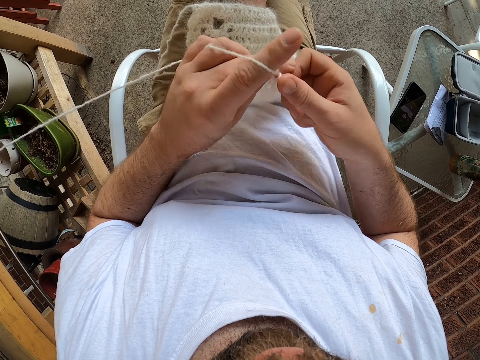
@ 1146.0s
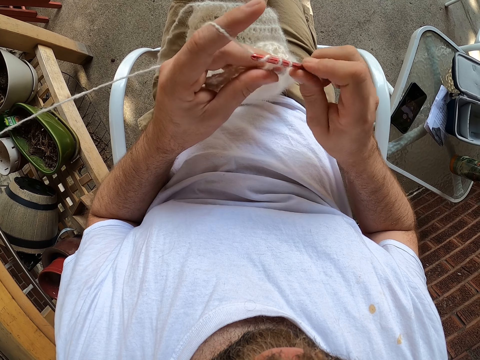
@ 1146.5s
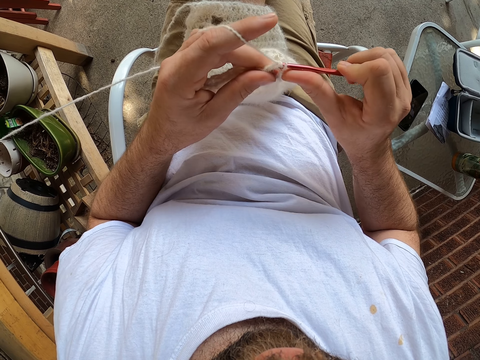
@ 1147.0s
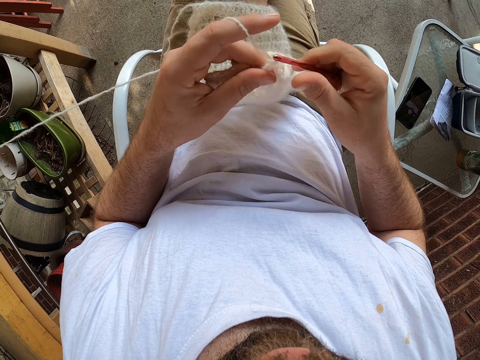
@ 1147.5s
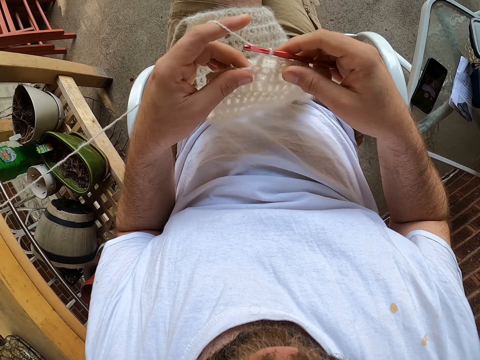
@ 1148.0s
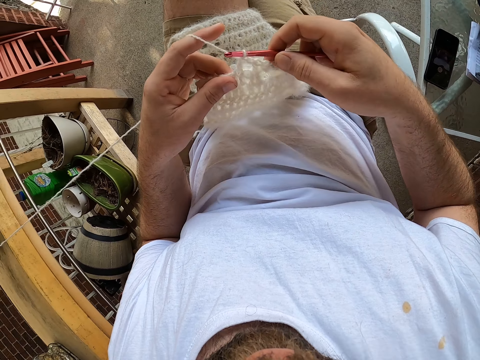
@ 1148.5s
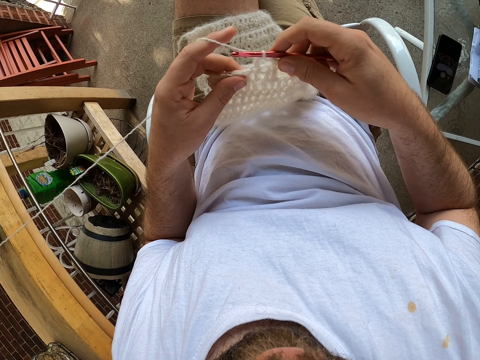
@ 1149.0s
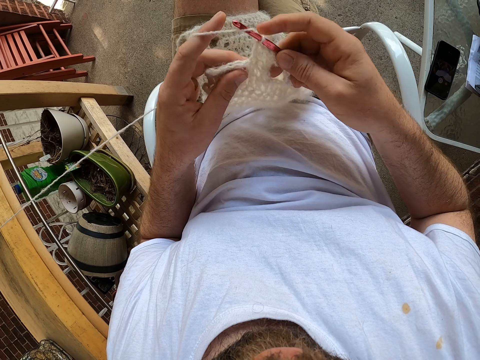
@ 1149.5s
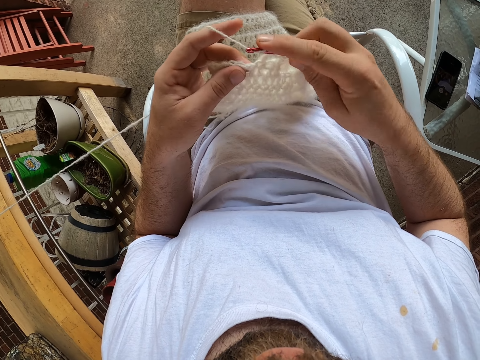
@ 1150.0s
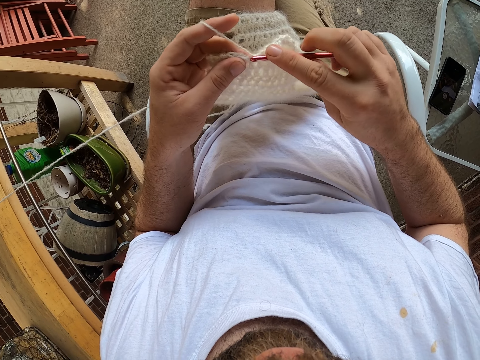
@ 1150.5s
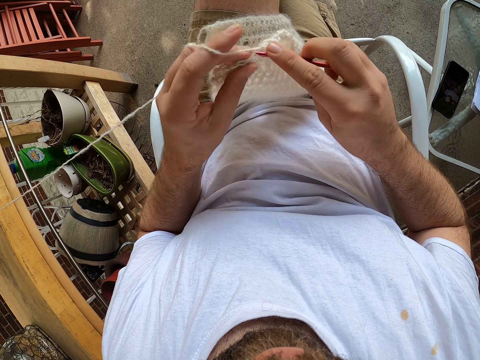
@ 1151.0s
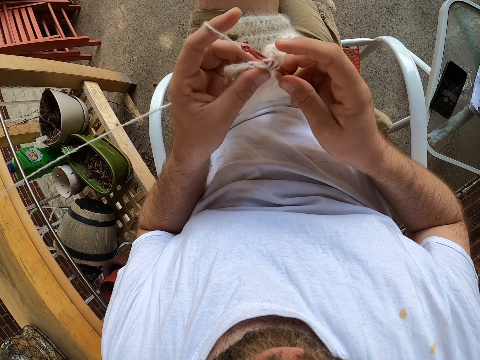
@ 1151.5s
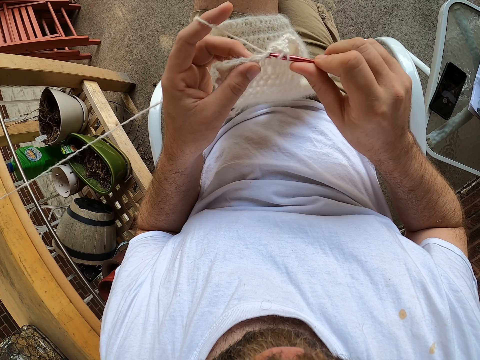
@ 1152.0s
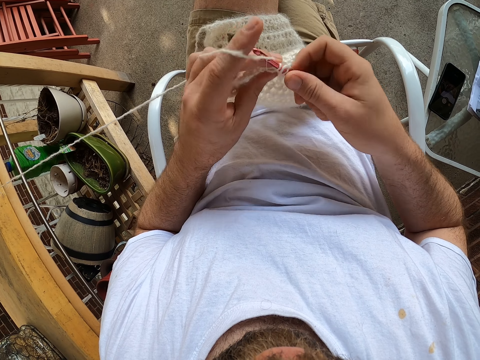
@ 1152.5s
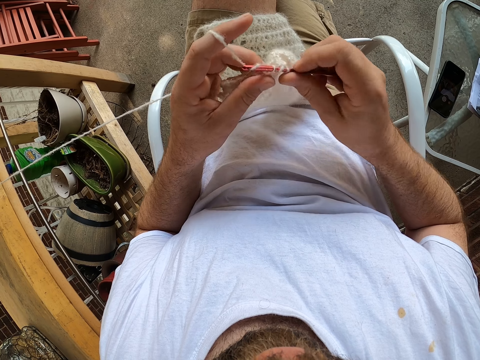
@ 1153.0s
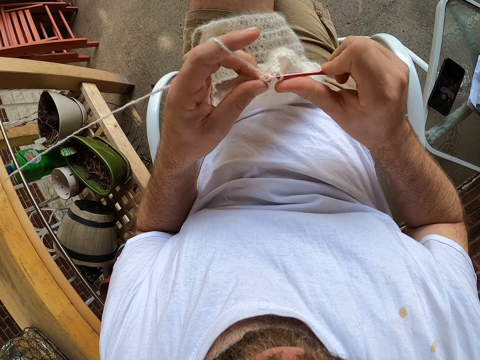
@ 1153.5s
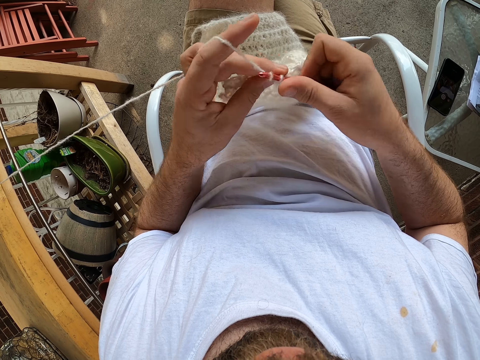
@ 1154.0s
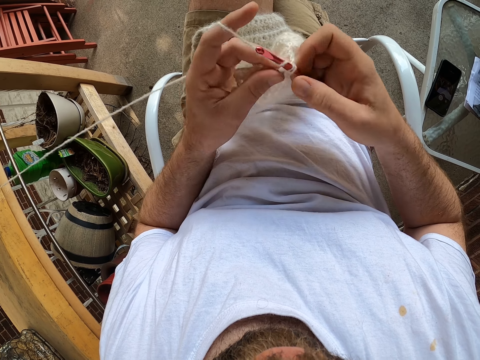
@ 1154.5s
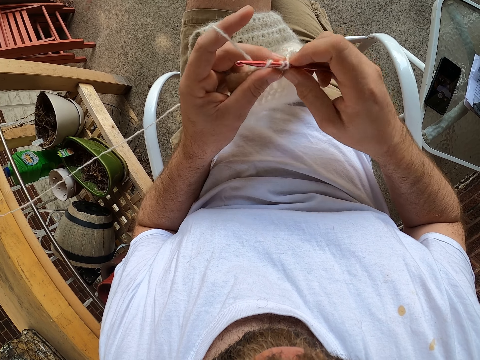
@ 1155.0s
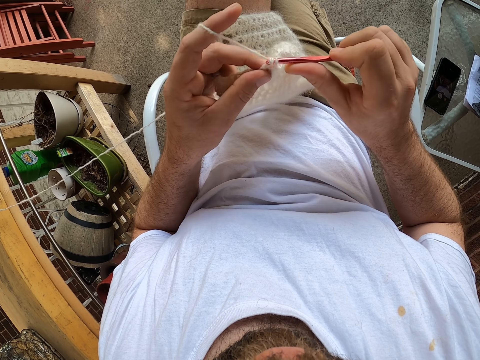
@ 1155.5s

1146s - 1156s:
The camera wearer checks the fabric. They knit the fabric.

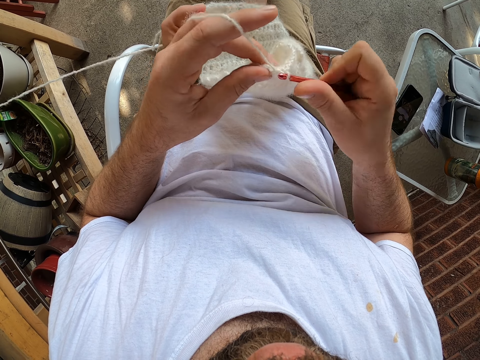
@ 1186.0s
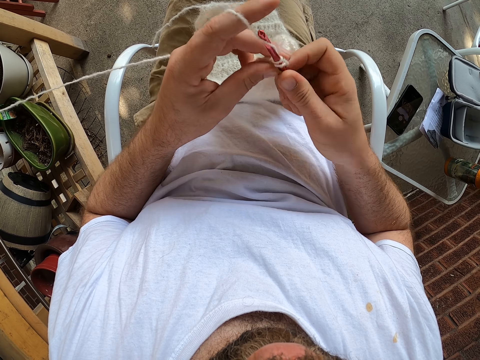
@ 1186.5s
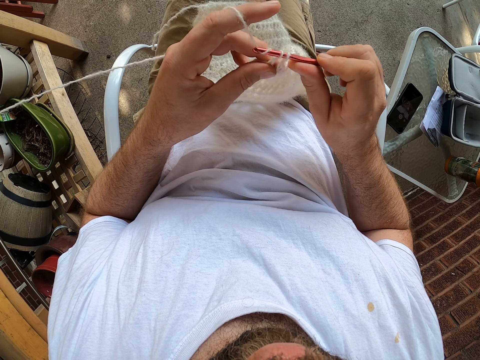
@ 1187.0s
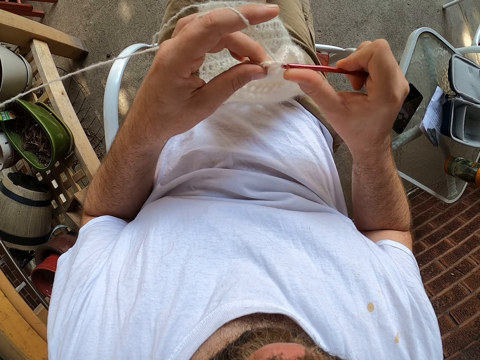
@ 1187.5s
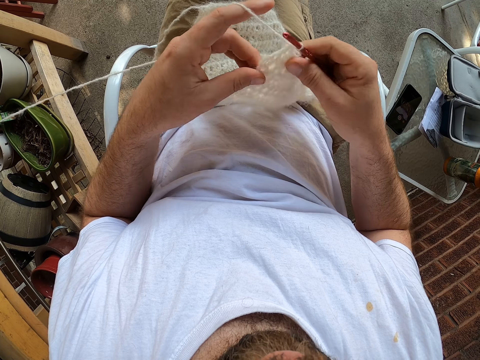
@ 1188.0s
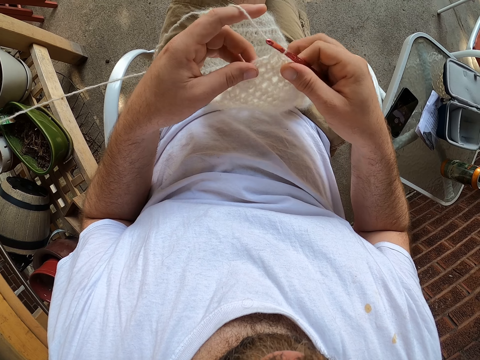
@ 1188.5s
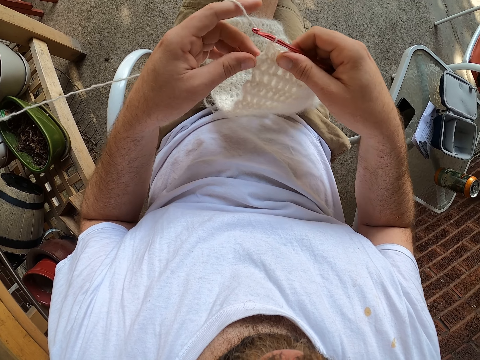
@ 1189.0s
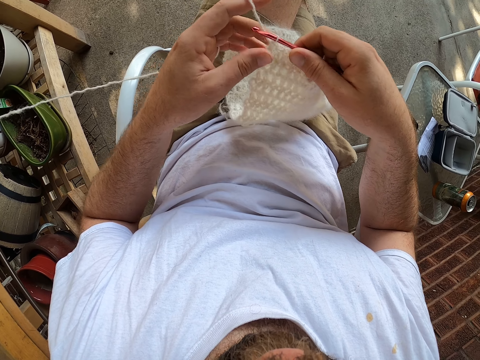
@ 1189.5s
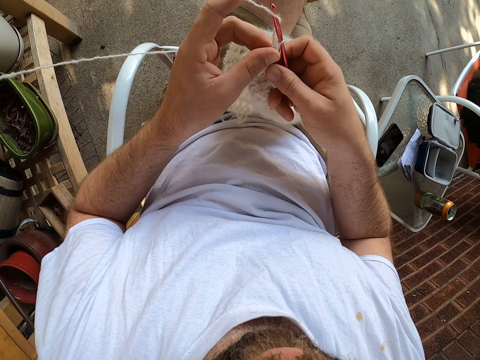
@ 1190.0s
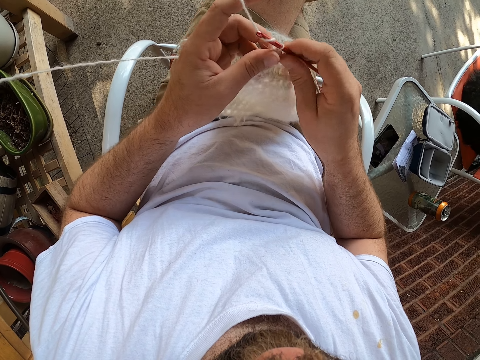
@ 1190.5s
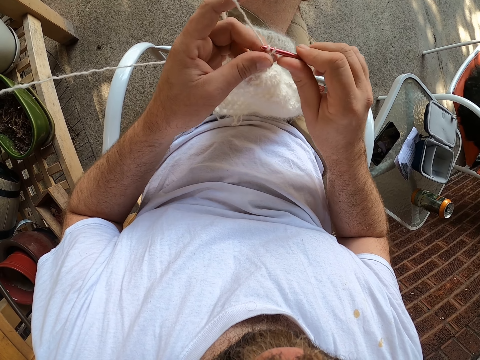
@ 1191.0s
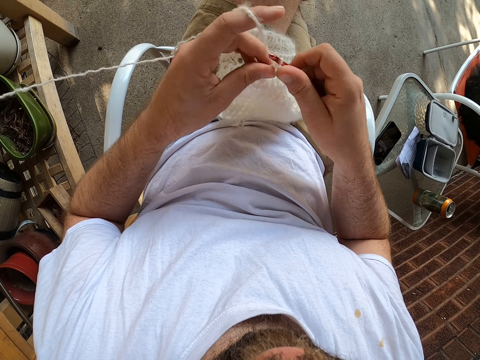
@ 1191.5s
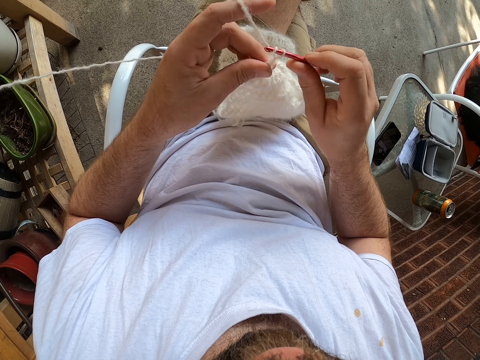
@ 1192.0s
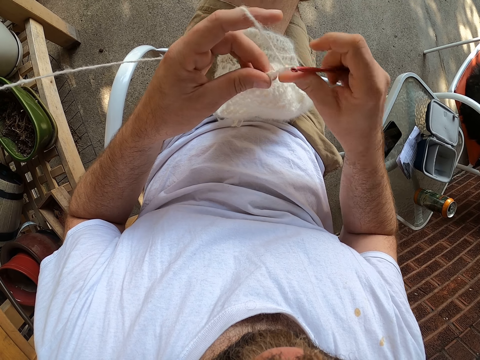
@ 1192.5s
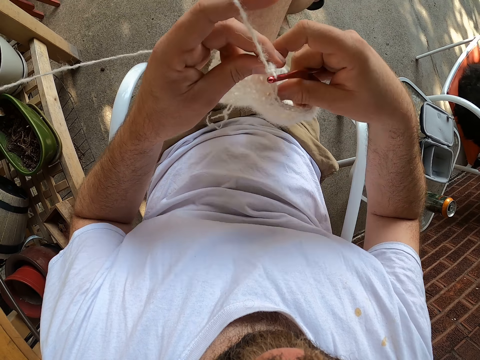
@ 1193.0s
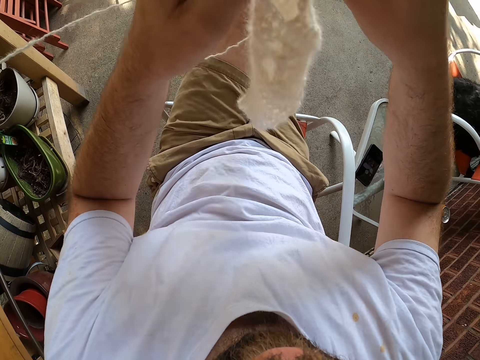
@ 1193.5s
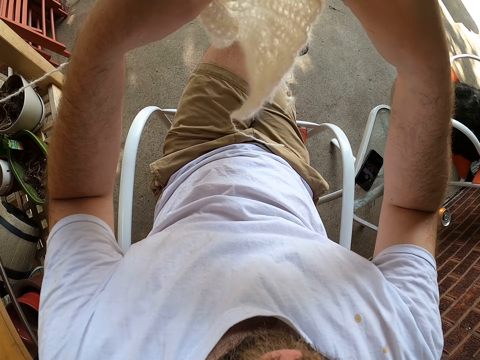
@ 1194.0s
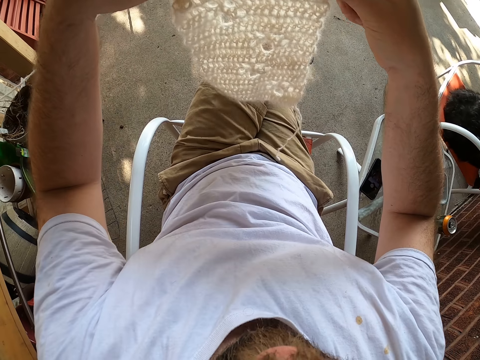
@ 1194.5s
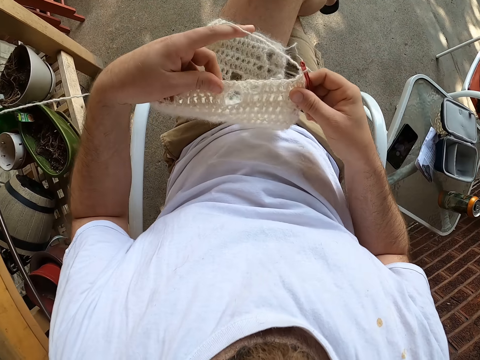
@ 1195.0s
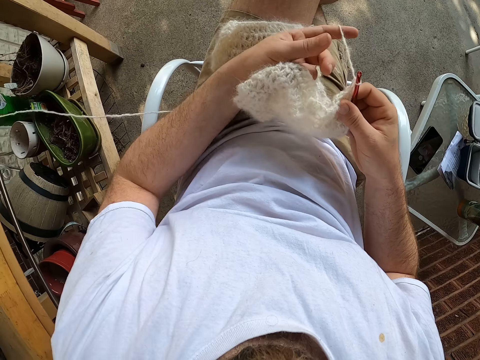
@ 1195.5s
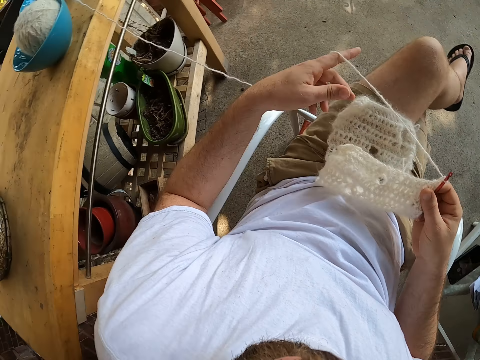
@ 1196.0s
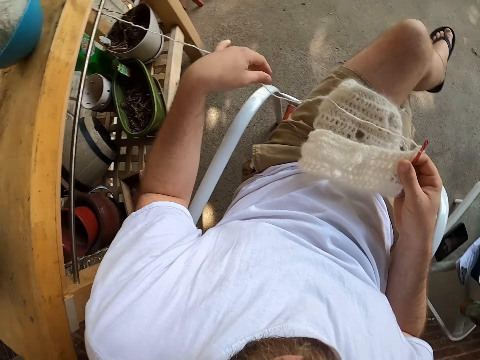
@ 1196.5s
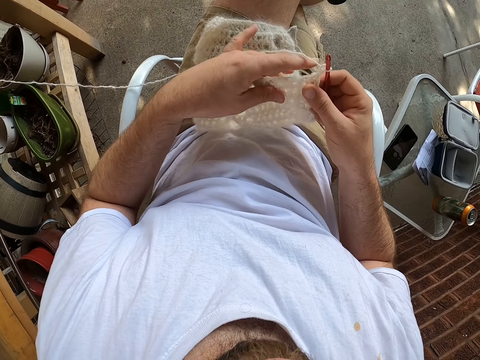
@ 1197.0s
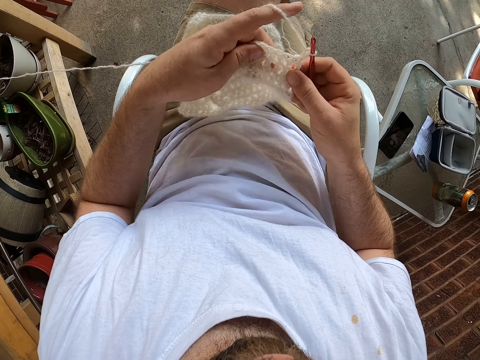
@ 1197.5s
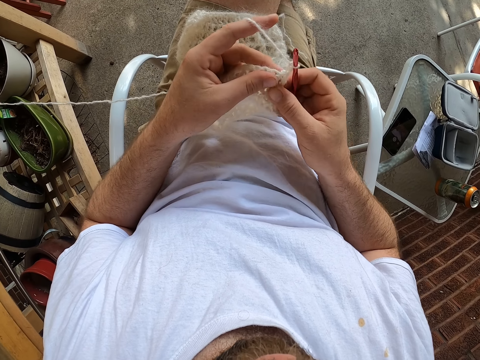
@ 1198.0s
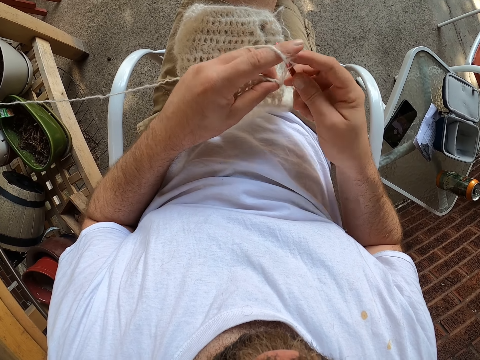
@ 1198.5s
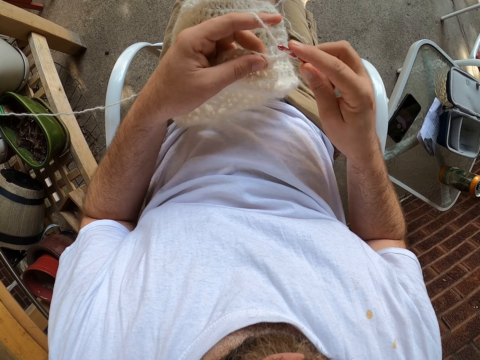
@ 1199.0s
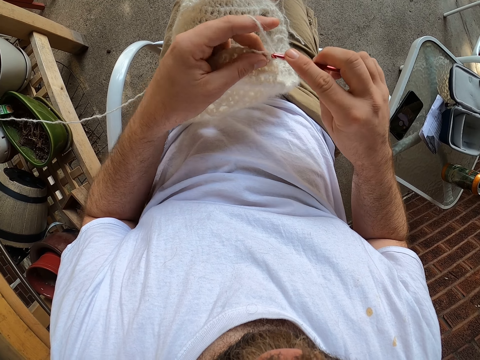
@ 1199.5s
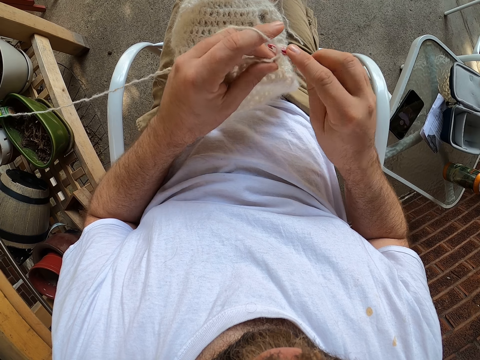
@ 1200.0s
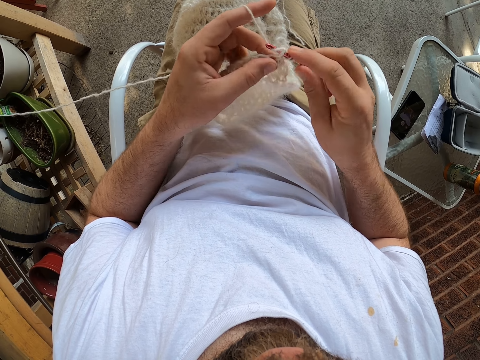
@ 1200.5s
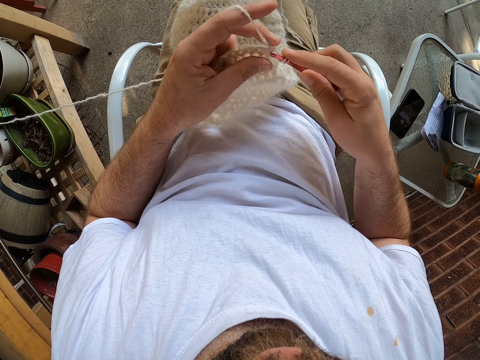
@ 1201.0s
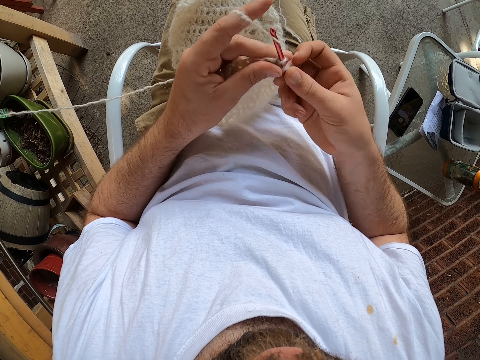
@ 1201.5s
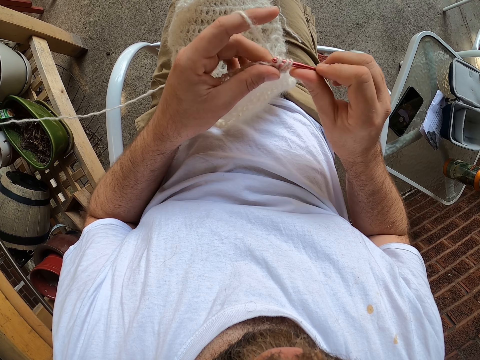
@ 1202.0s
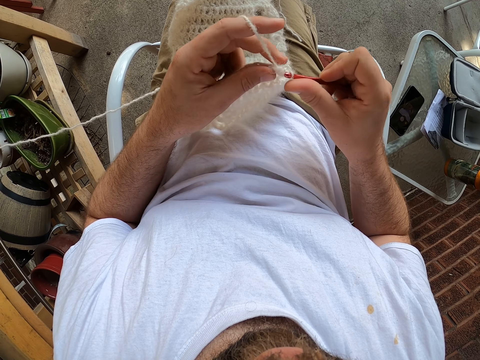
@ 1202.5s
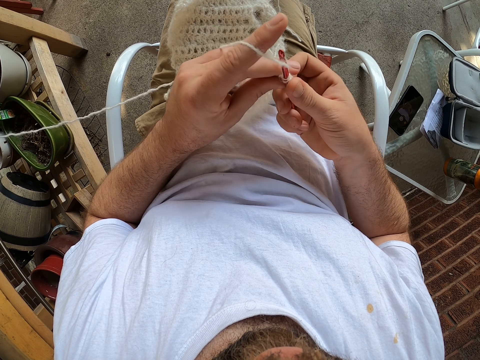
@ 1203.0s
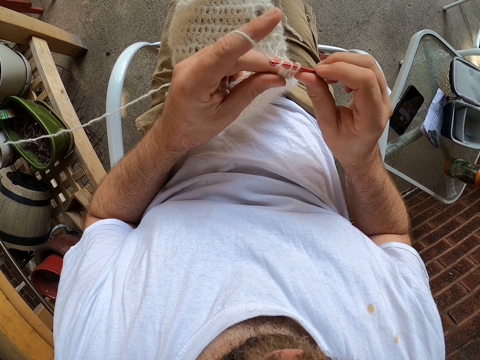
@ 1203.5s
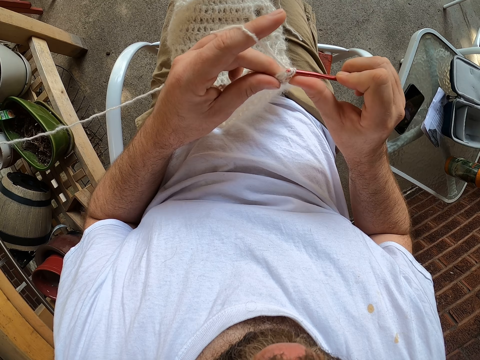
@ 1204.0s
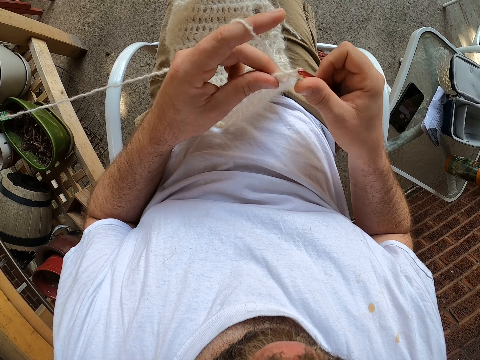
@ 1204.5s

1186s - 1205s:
The camera wearer checks the fabric. They knit the fabric. They turn the fabric. They place the fabric on the laps. They remove thread on the finger. They knit the fabric. They check the fabric. They knit the fabric.
